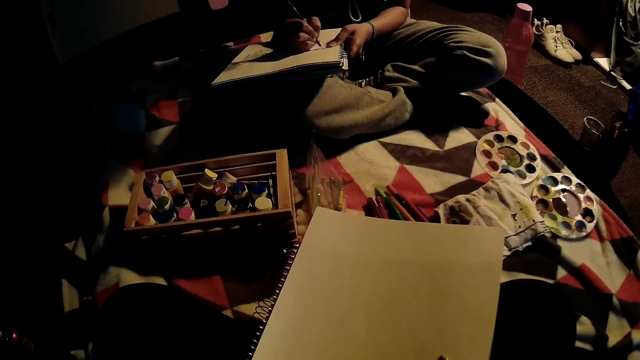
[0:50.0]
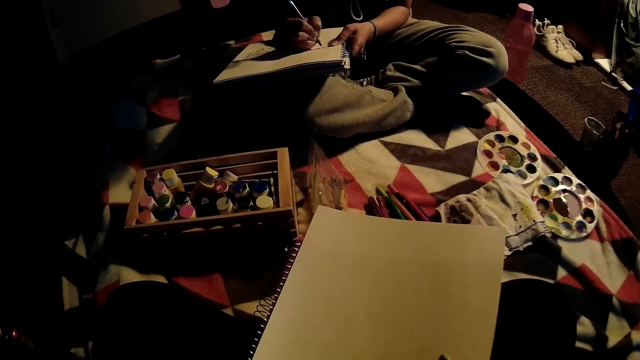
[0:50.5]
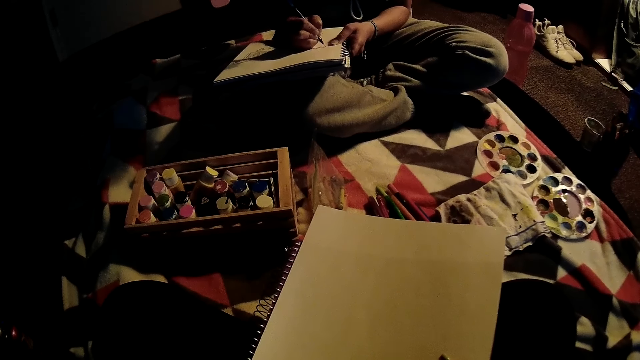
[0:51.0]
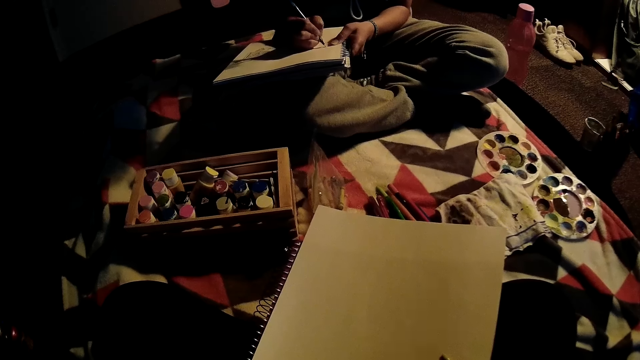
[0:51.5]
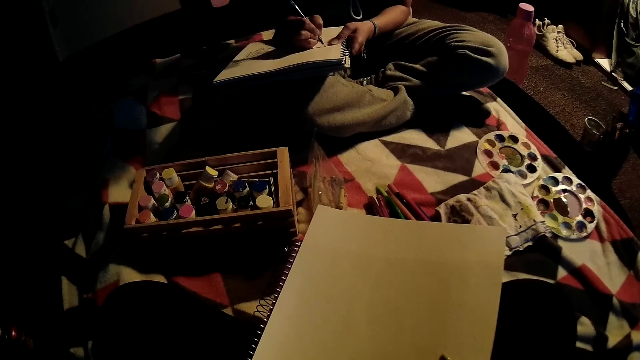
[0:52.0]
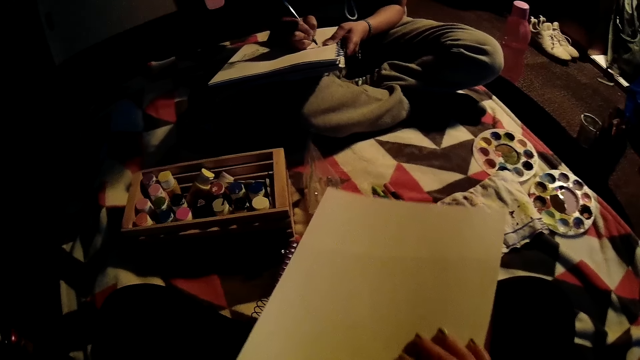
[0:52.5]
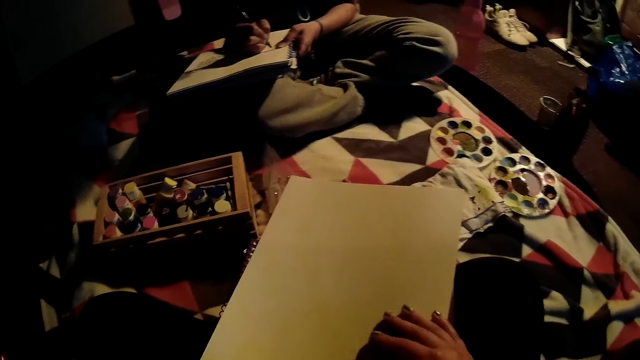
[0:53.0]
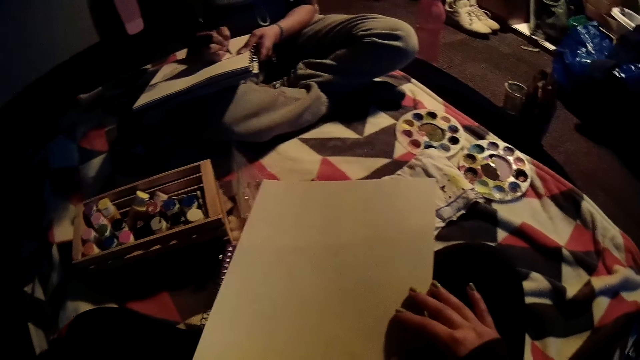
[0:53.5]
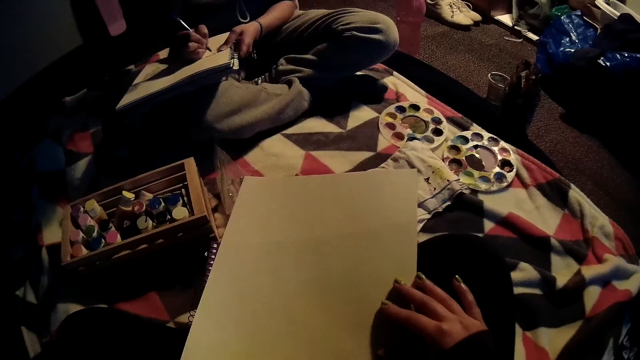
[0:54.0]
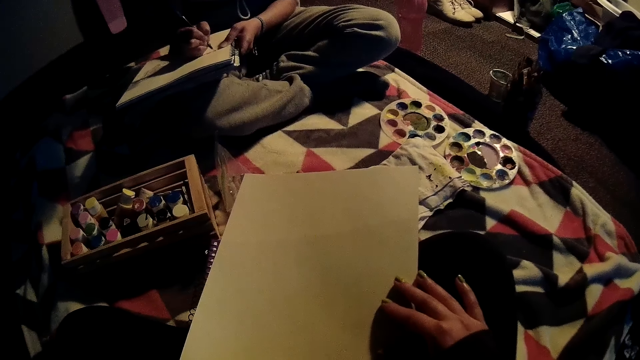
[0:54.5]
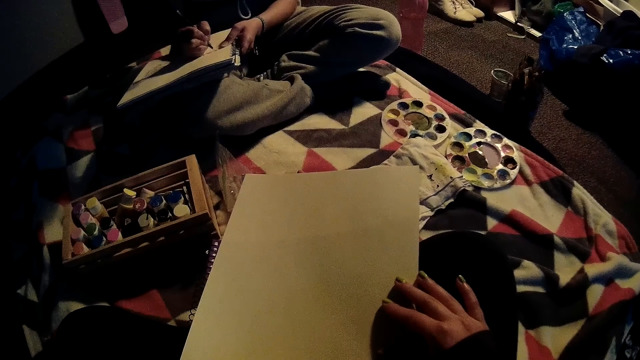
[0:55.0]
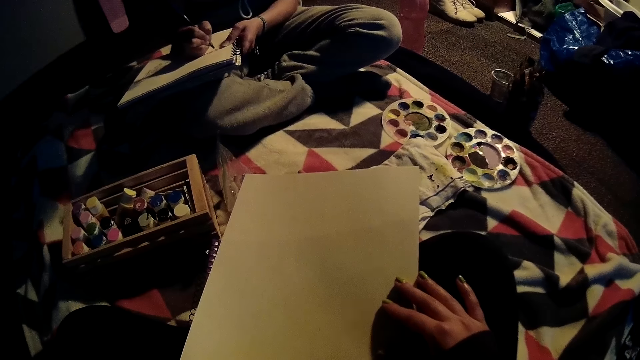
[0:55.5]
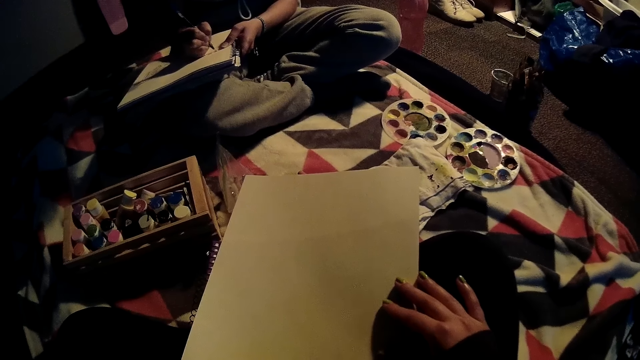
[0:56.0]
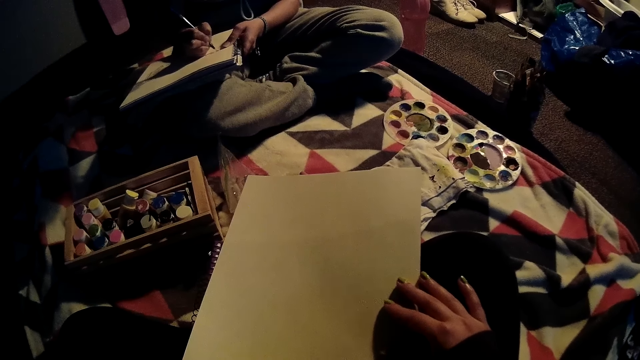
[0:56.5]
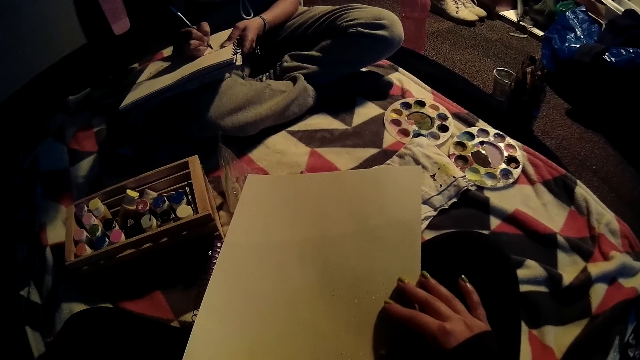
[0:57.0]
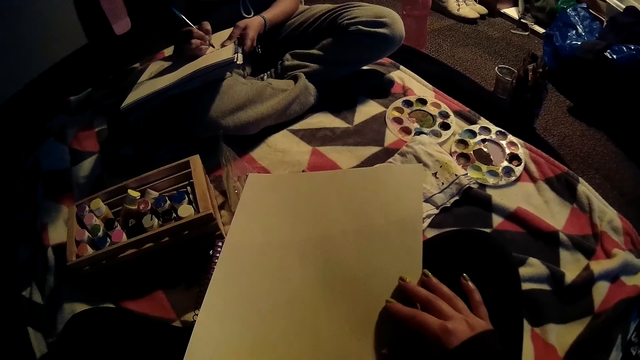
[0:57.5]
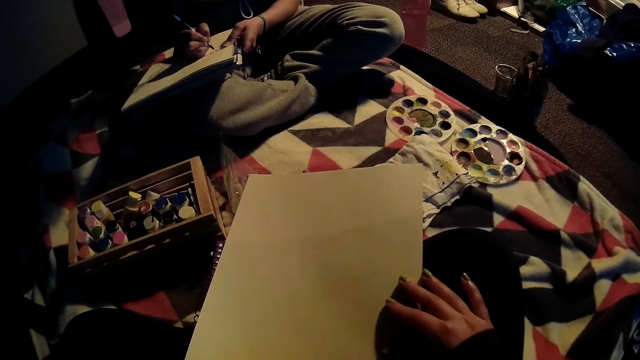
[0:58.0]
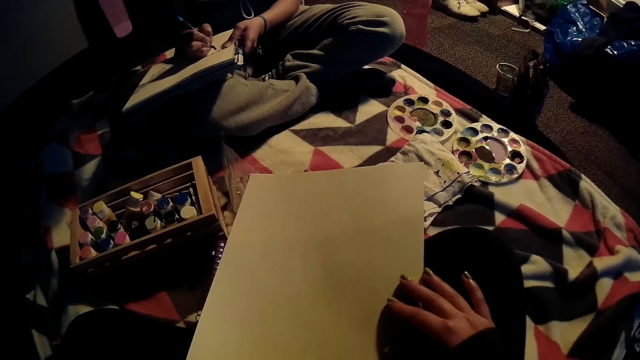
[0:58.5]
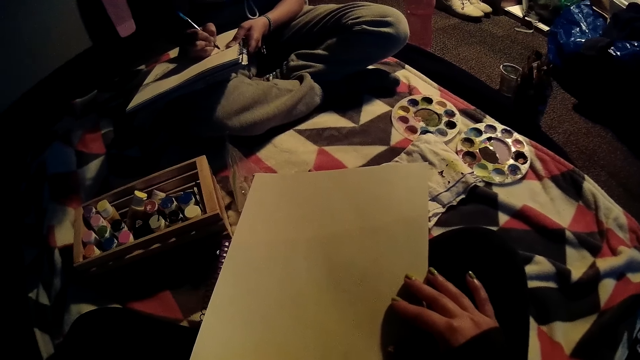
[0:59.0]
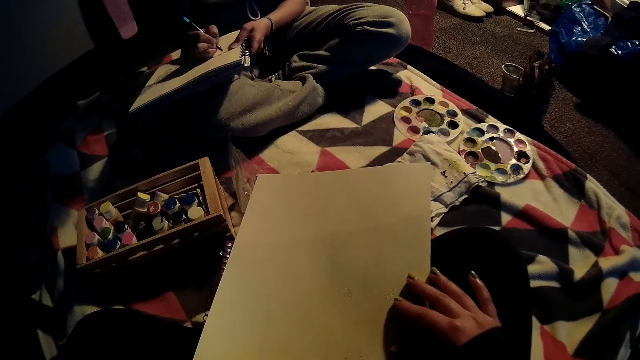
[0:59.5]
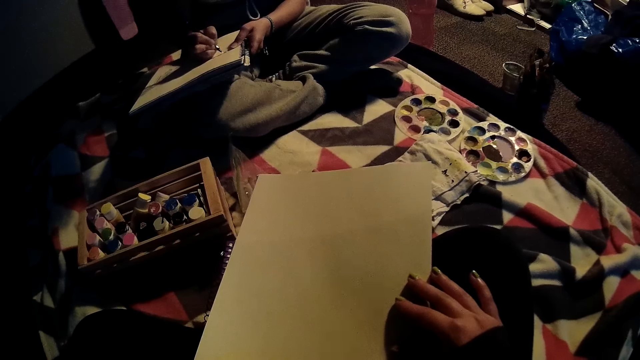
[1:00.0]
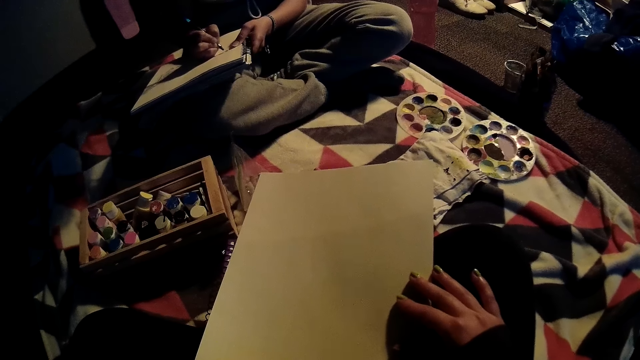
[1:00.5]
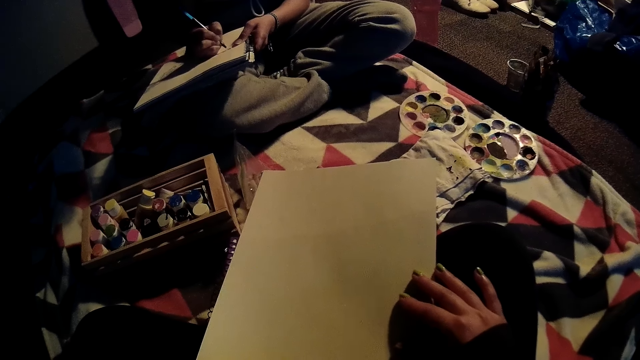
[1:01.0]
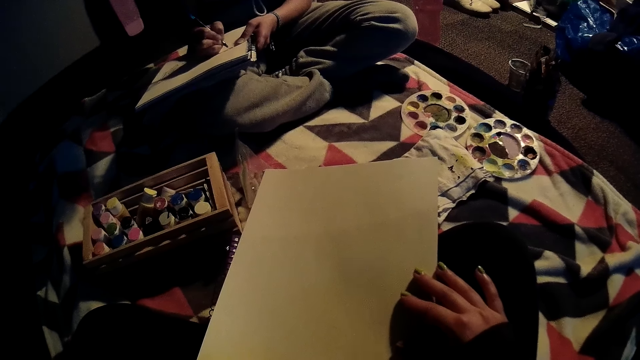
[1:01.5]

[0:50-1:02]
The camera wearer pushes the drawing paper forward with her right hand. She holds the paper.

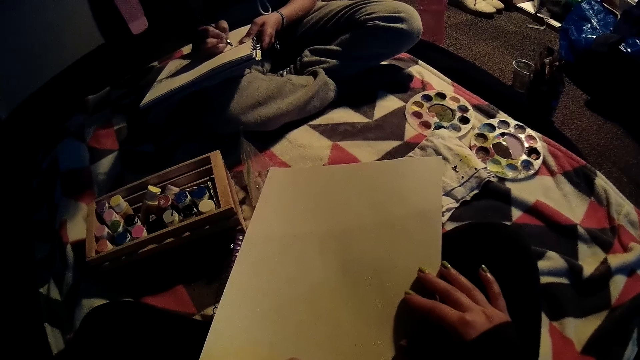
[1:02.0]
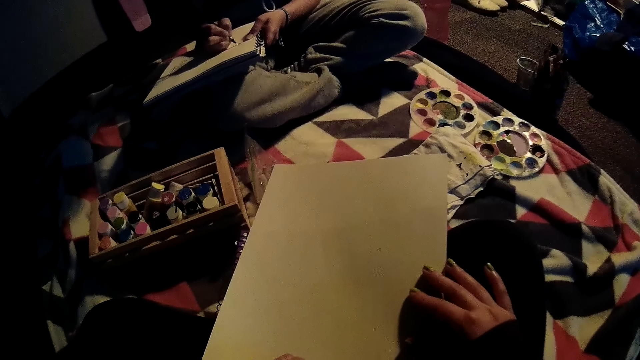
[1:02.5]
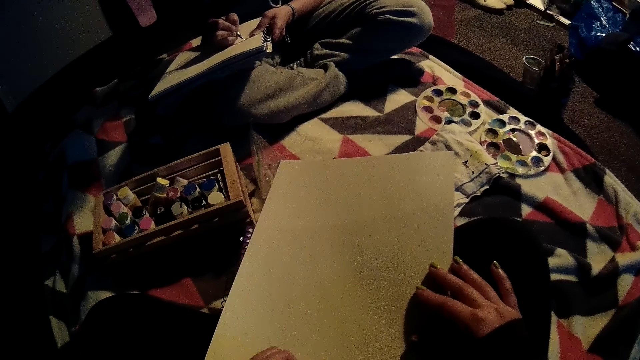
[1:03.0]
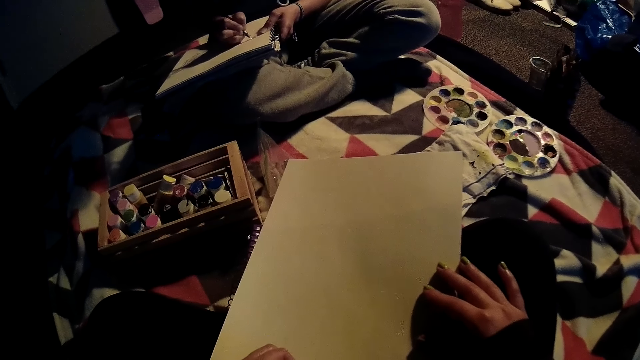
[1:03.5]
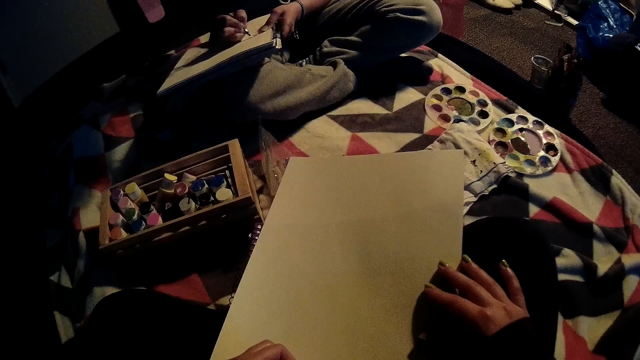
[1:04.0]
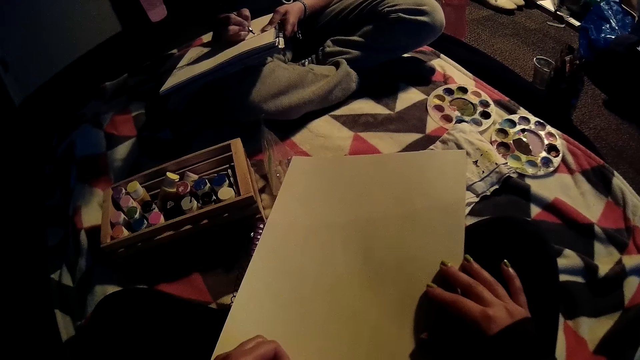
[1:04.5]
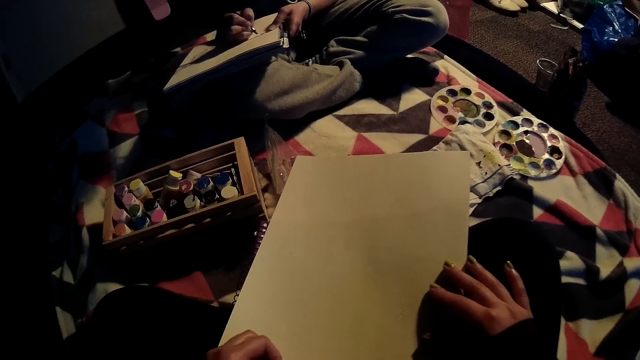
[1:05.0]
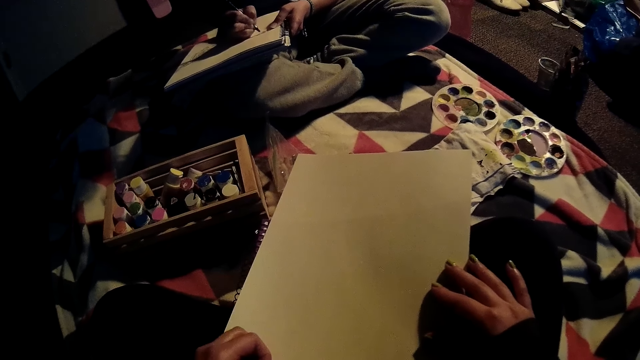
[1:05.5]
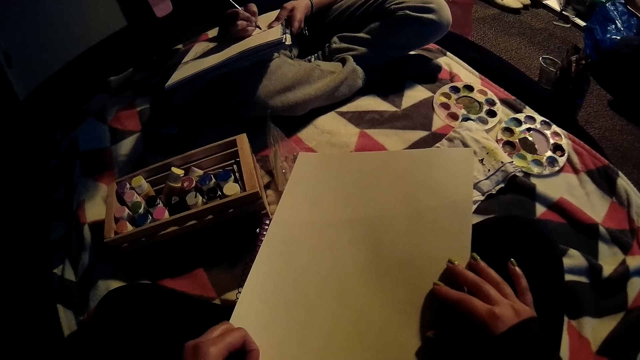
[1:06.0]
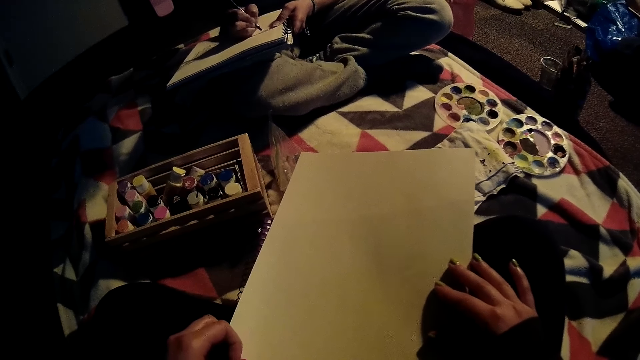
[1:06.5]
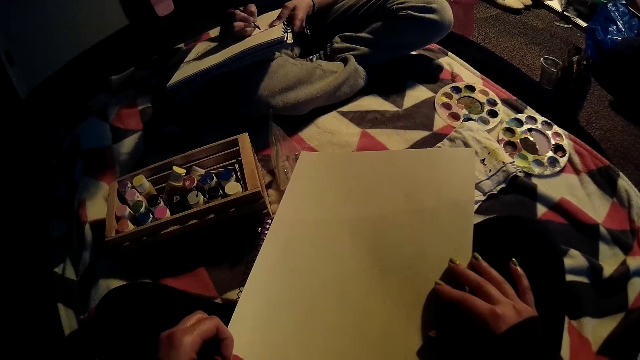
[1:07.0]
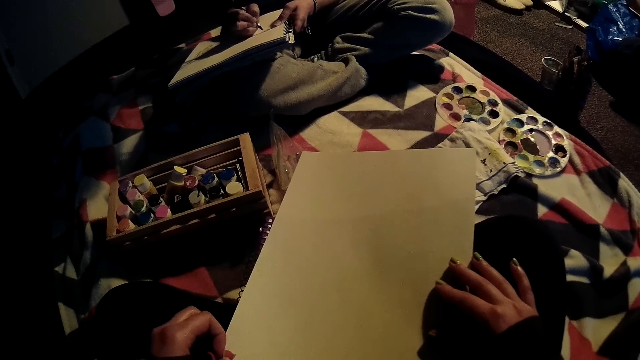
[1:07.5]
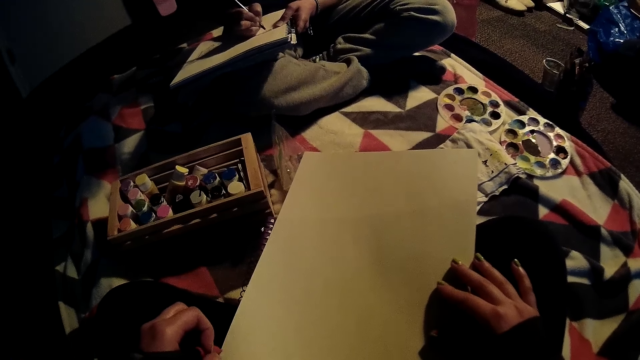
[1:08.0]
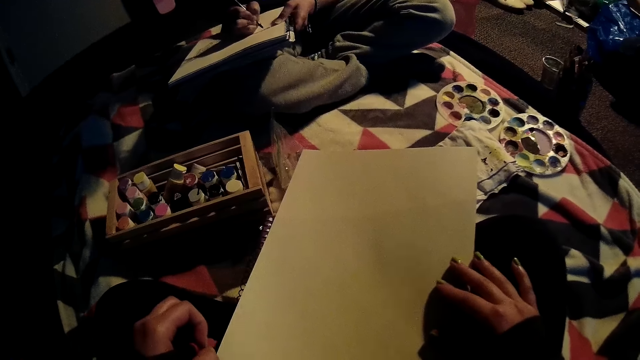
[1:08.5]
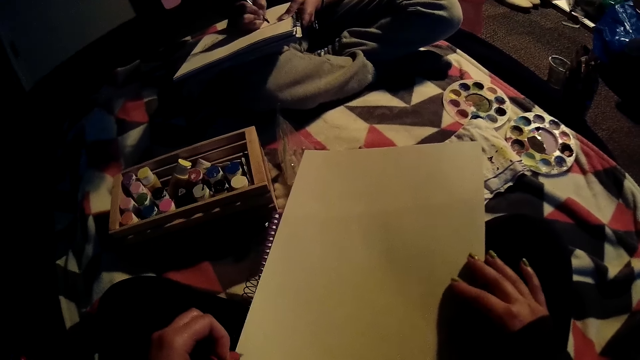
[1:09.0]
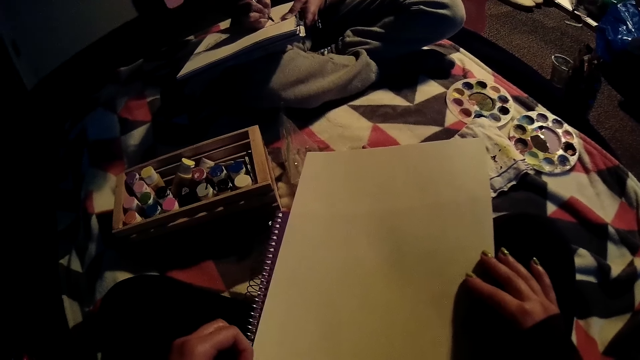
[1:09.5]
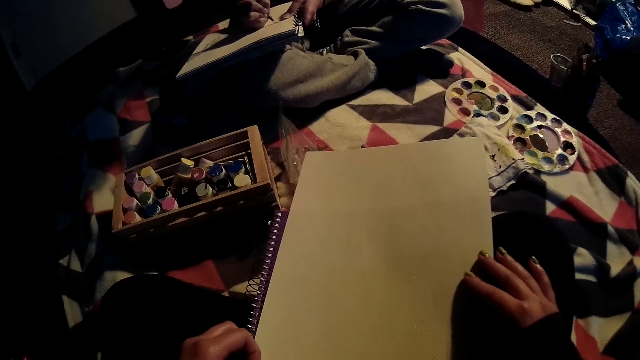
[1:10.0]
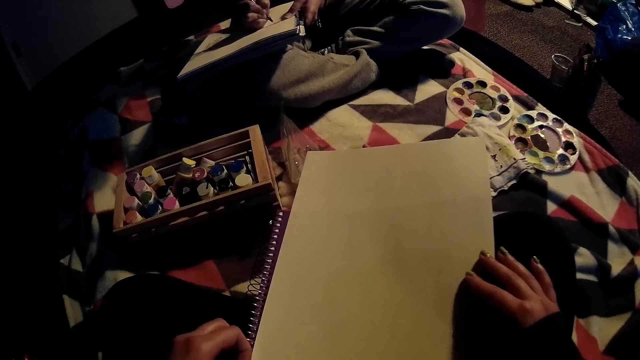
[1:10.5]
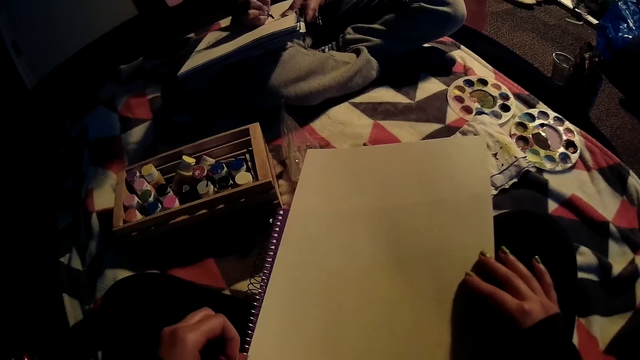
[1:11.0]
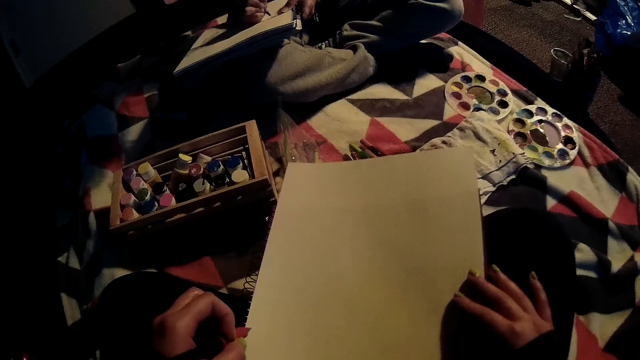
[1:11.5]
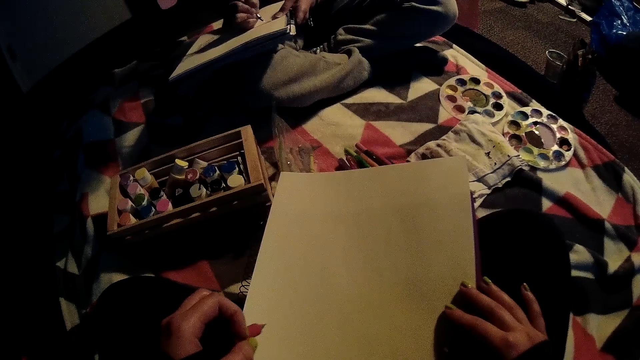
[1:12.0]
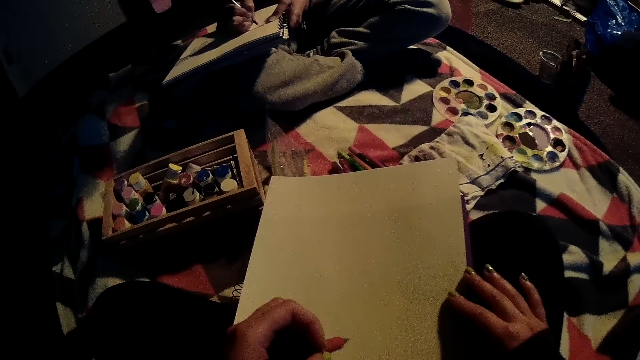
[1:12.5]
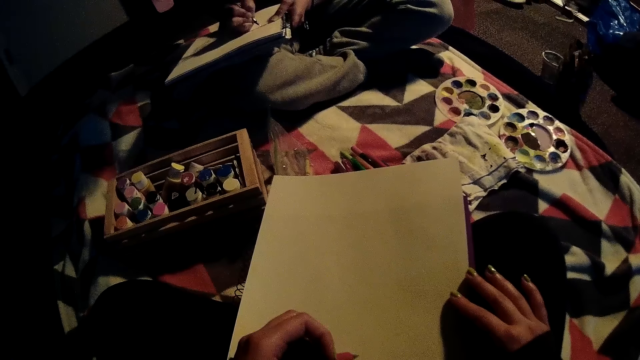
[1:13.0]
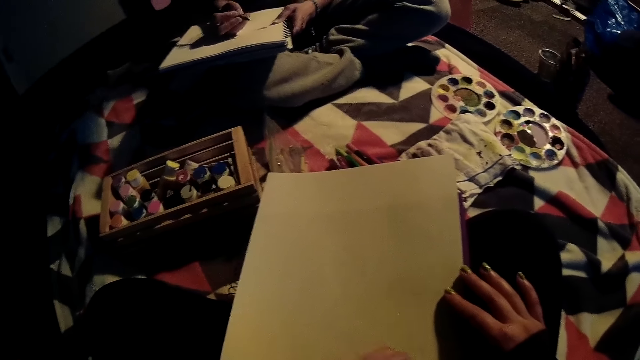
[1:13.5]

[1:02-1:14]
The camera wearer shifts the drawing paper forward with her right hand. She starts to draw.
